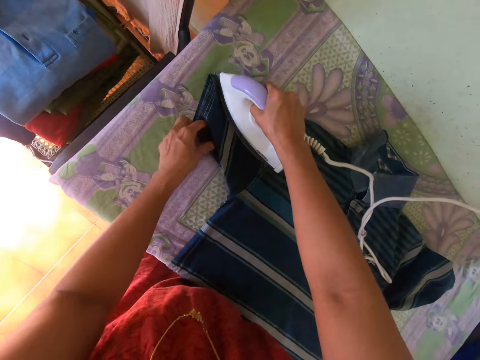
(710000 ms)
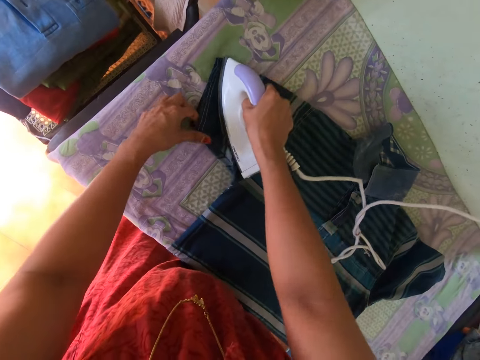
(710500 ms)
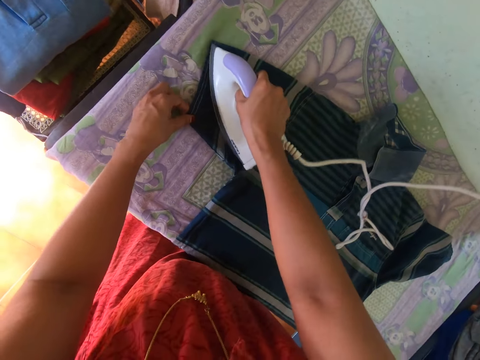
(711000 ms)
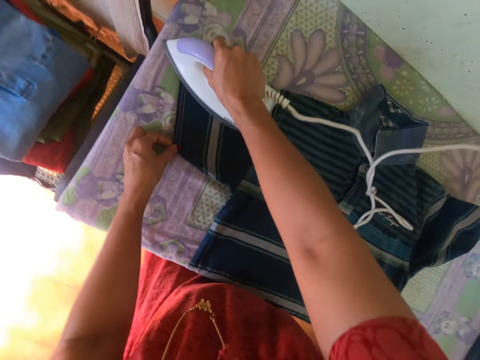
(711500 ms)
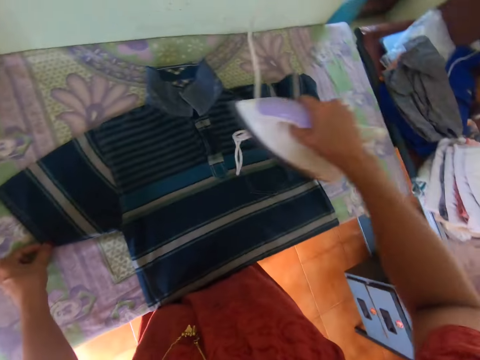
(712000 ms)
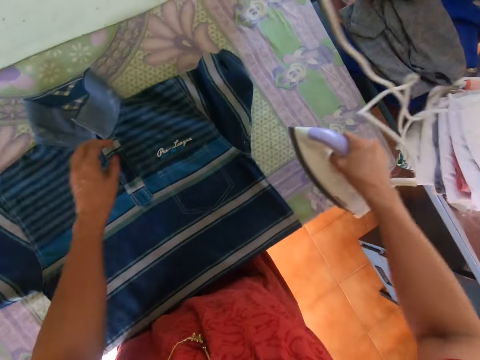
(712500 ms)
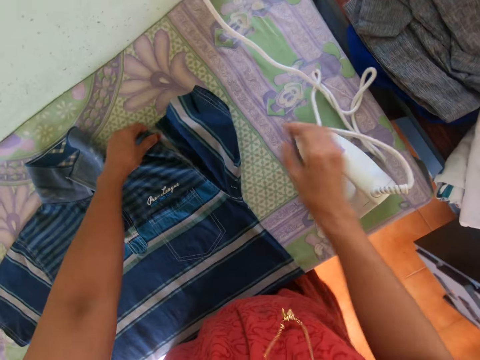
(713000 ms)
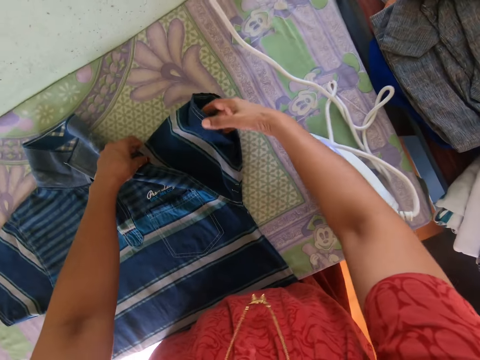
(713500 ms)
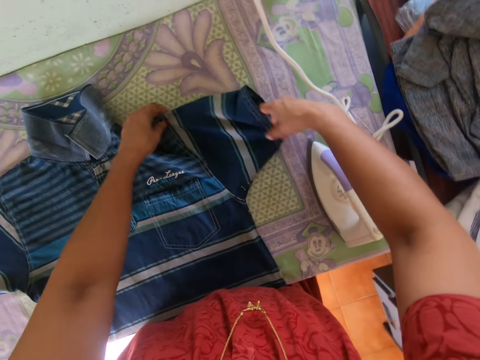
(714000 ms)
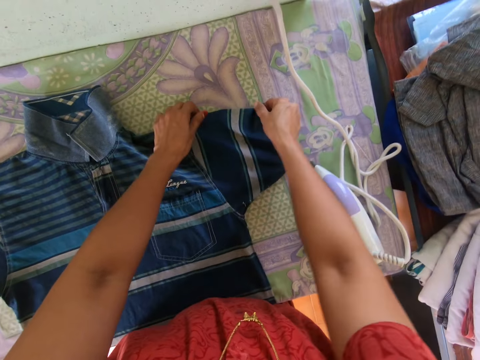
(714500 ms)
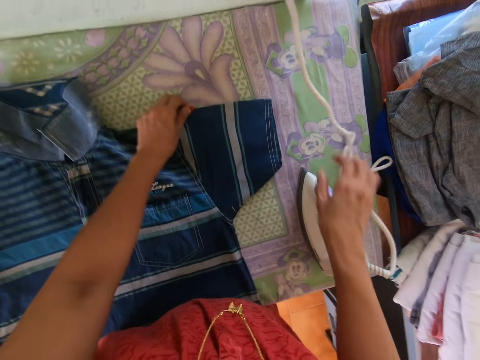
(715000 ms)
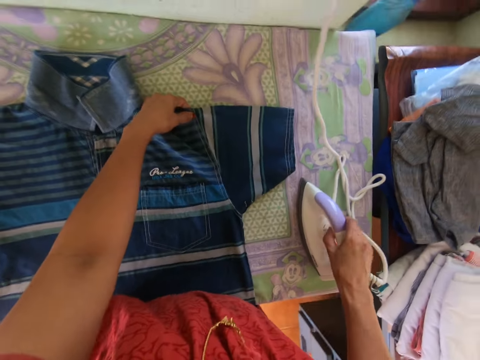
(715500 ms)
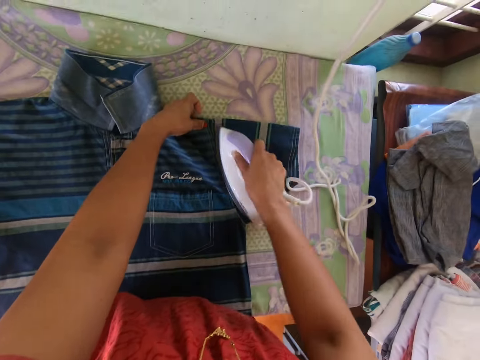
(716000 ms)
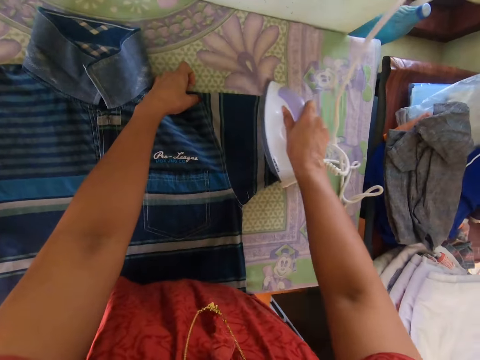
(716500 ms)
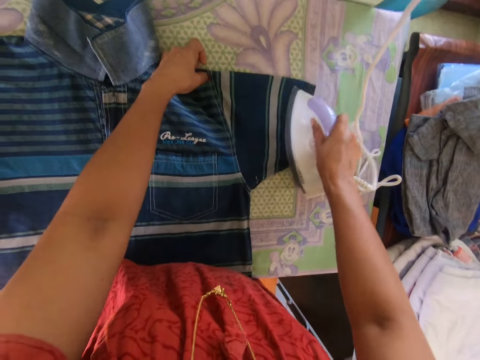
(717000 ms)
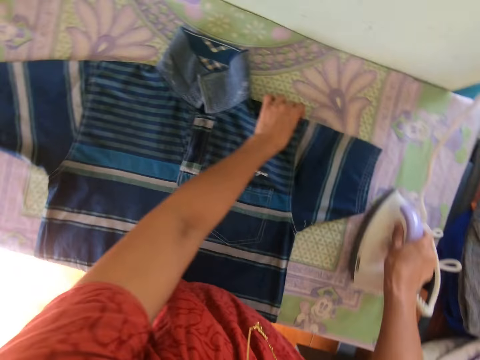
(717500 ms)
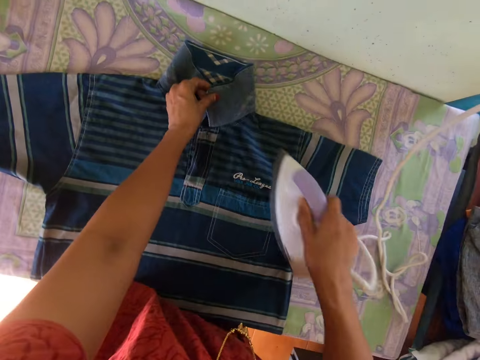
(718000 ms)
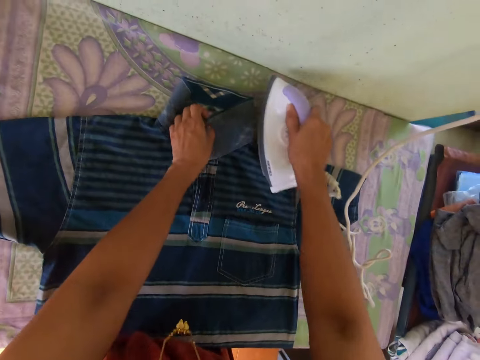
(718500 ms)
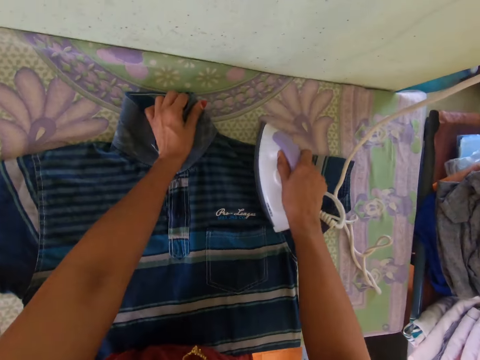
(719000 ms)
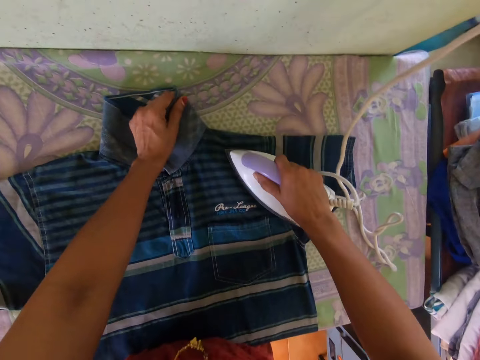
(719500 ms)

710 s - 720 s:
The camera wearer drops the iron on the ironing board with his right hand. He adjusts the t-shirt on the ironing board with both hands. He picks the iron from the ironing board with his right hand. He presses the t-shirt on the ironing board with the iron in his right hand.

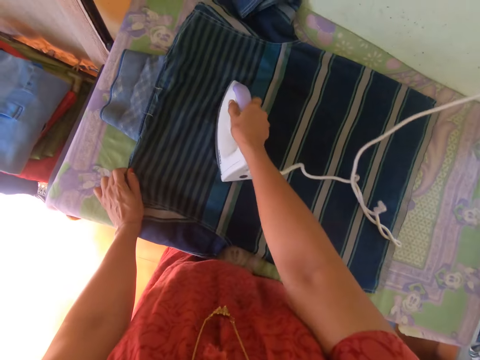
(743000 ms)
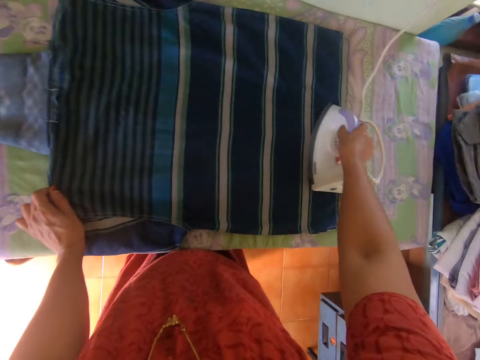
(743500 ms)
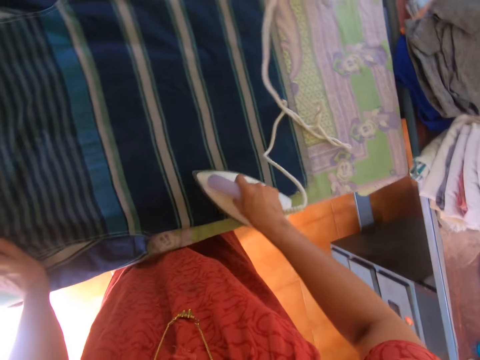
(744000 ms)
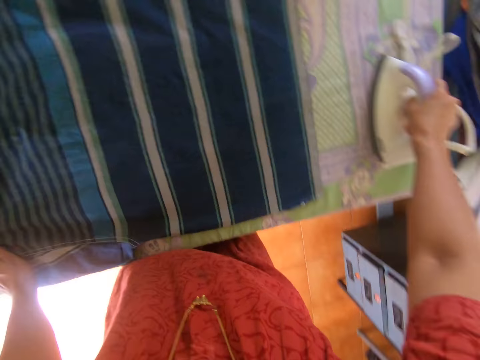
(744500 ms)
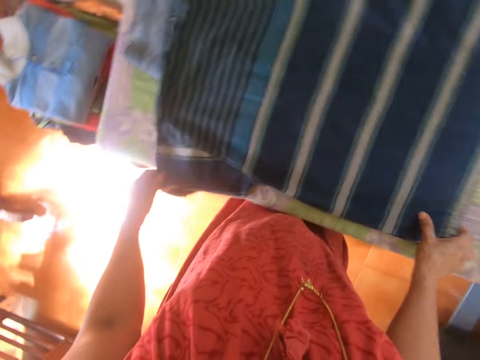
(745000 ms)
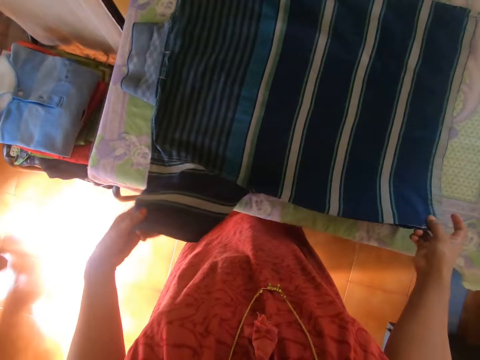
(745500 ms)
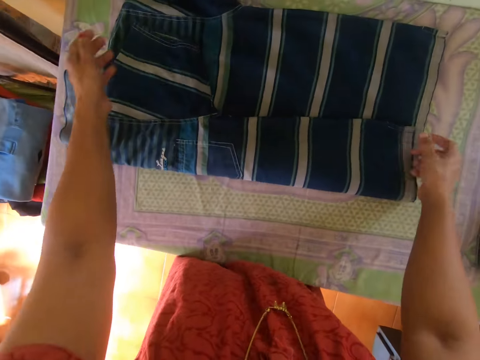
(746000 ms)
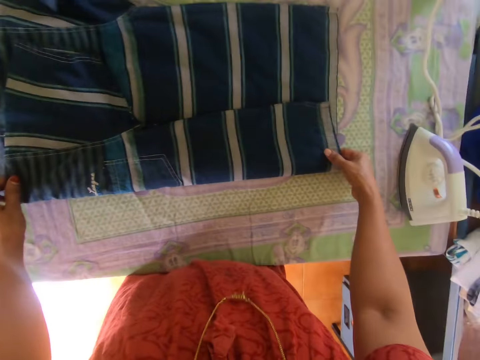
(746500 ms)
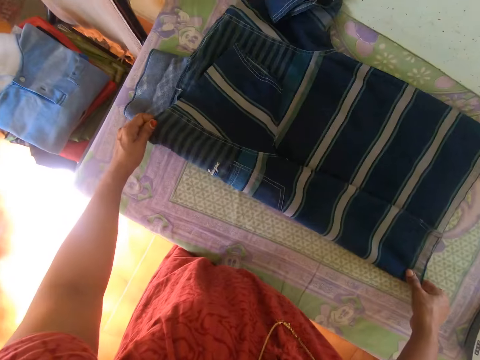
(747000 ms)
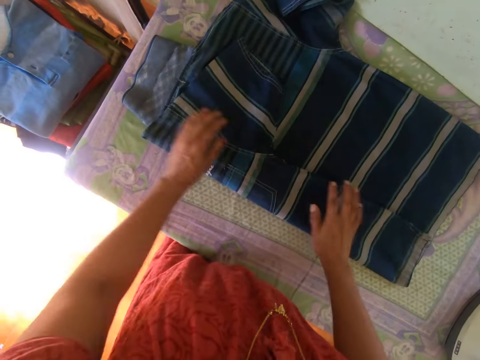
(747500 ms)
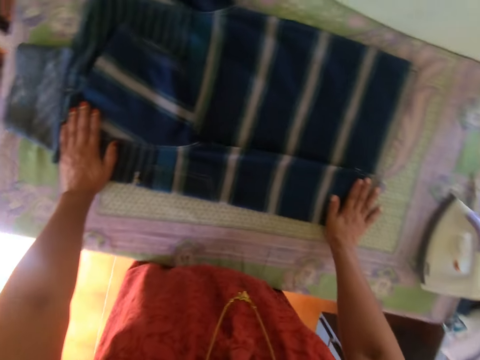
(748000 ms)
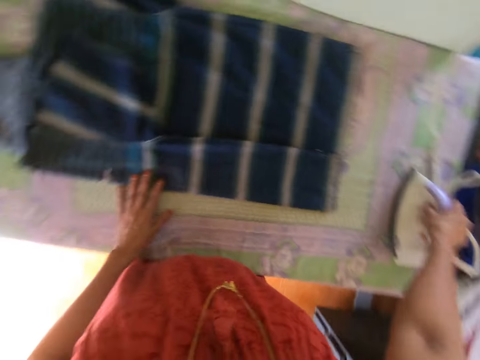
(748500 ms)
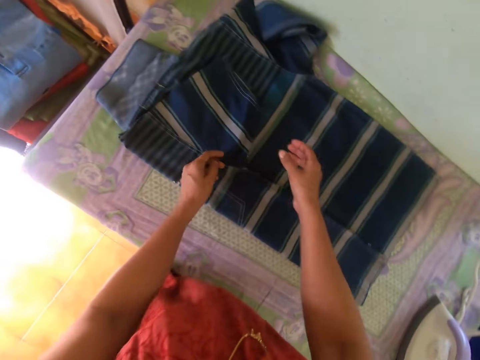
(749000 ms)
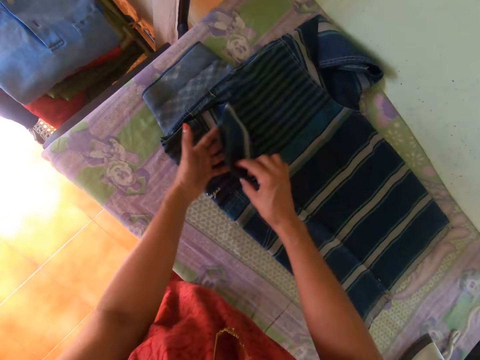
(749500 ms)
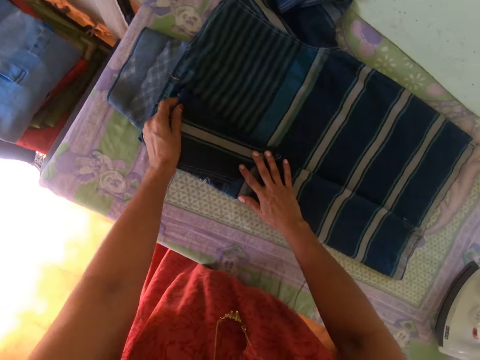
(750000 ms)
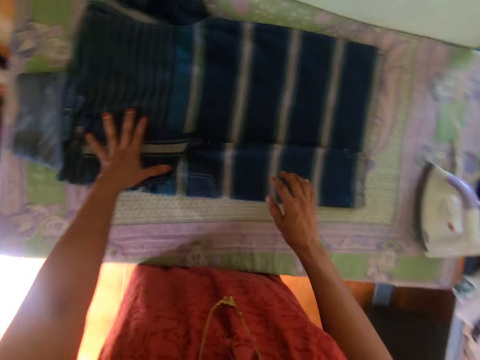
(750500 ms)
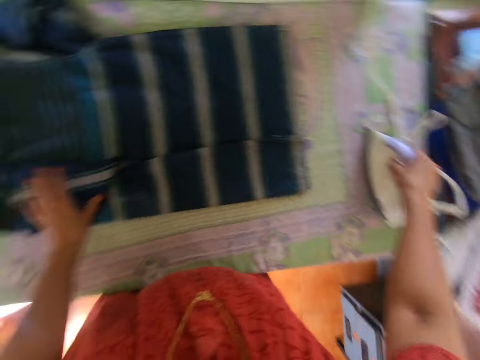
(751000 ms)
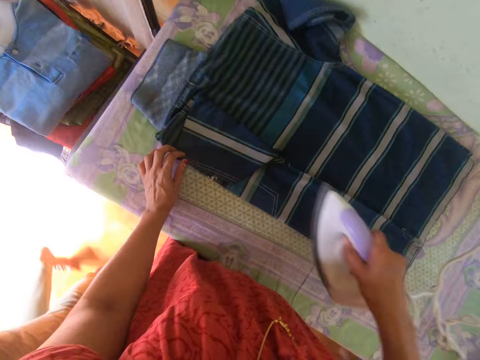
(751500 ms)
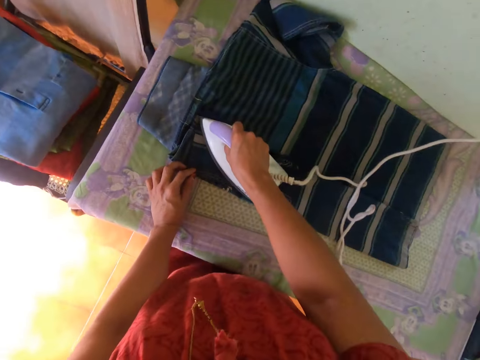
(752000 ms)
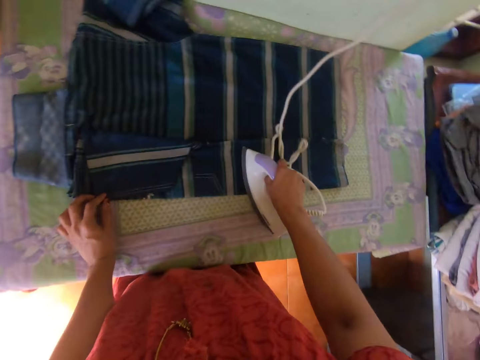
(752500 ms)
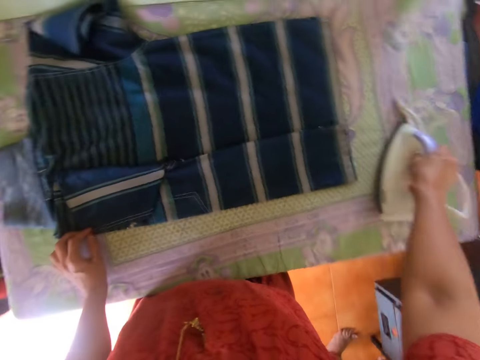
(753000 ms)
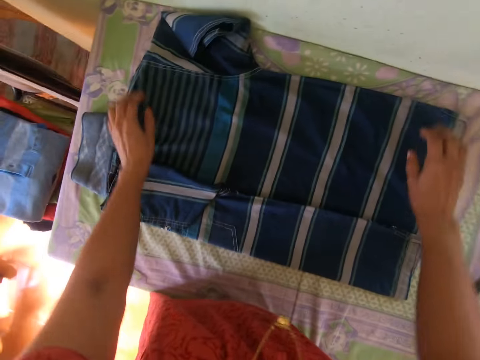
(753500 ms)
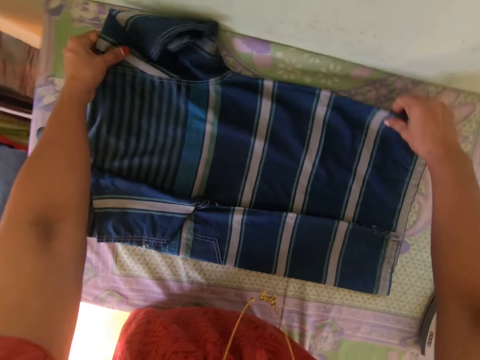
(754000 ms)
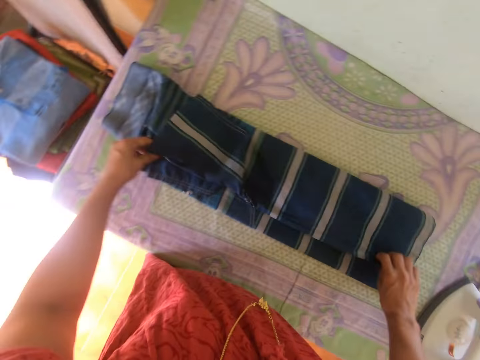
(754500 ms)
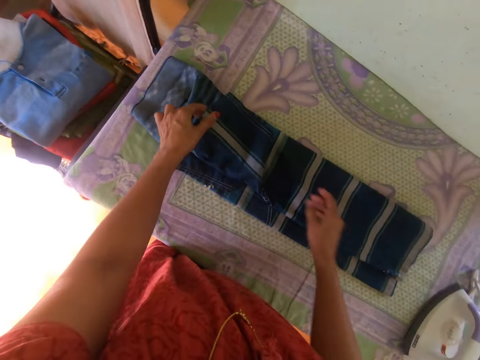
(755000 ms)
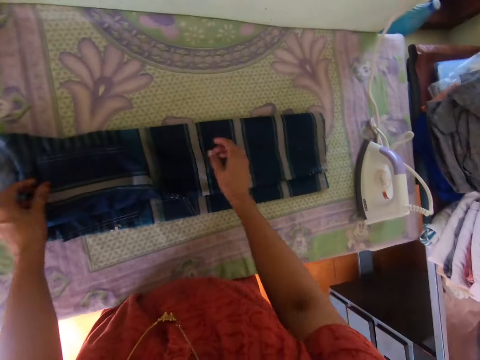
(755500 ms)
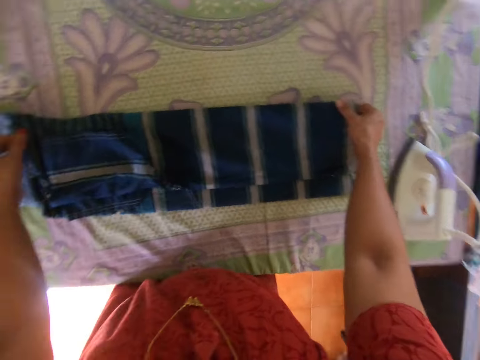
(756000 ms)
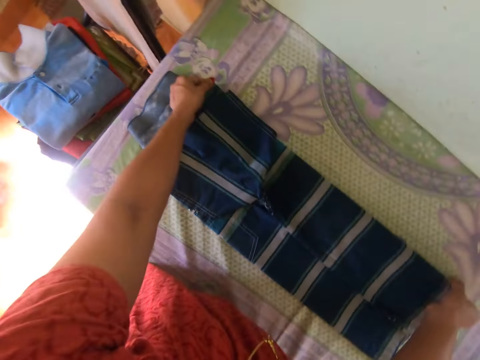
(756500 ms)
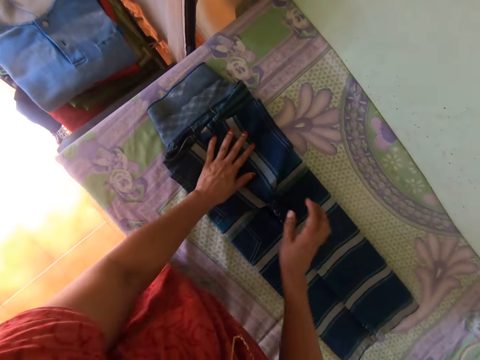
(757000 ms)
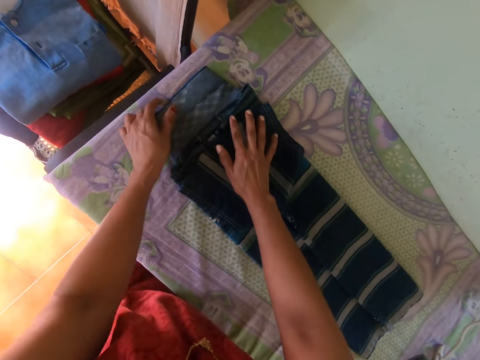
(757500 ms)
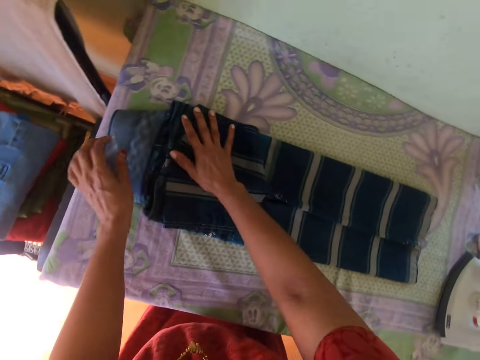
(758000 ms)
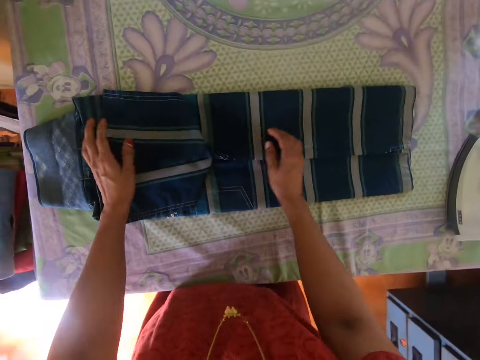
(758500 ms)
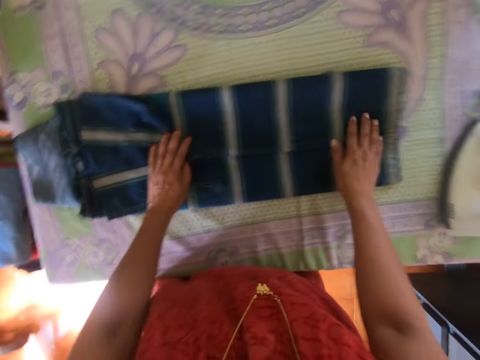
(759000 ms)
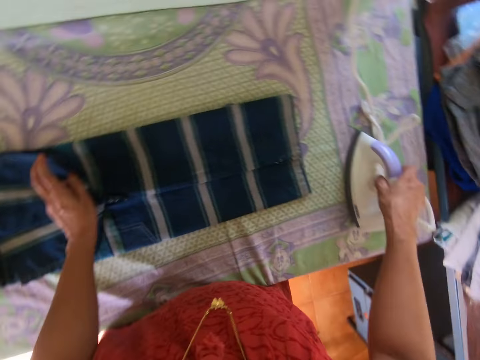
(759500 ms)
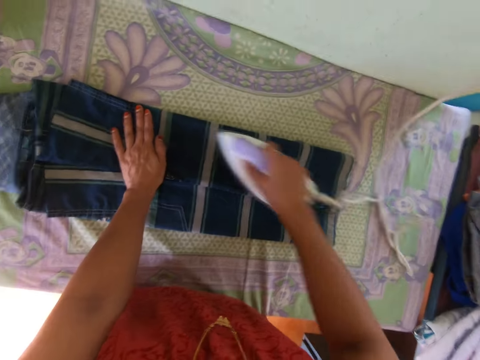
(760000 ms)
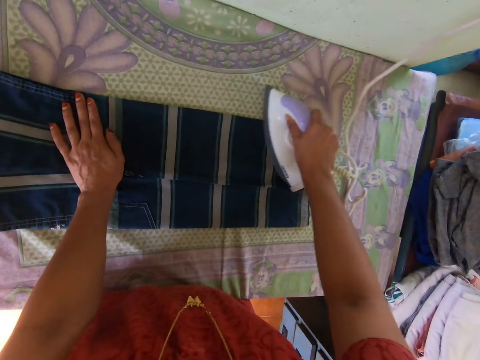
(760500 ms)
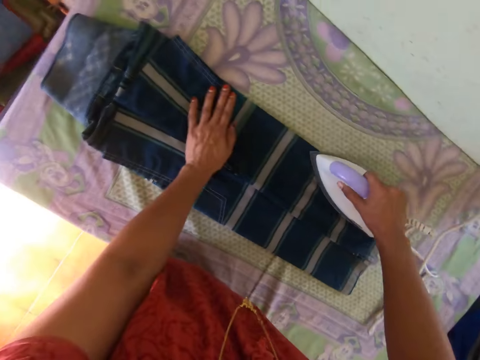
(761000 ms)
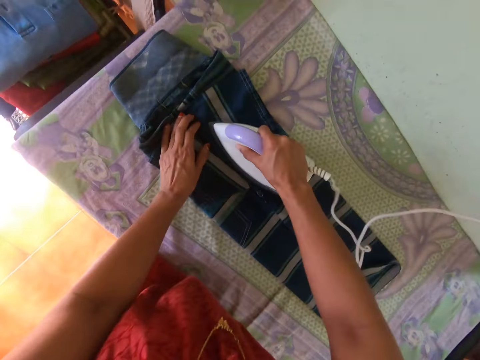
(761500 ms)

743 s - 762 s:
The camera wearer drops the iron on the ironing board with his right hand. He folds the t-shirt with both hands. He holds the iron on the ironing board with his right hand. He folds the t-shirt with both hands. He interacts with a woman. The camera wearer picks the iron from the ironing board with his right hand. He presses the t-shirt on the ironing board with the iron in his right hand. He drops the iron on the ironing board with his right hand. He folds the t-shirt with both hands. He picks the iron from the ironing board with his right hand. He presses the t-shirt on the ironing board with the iron in his right hand.
